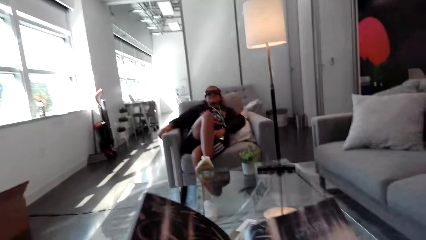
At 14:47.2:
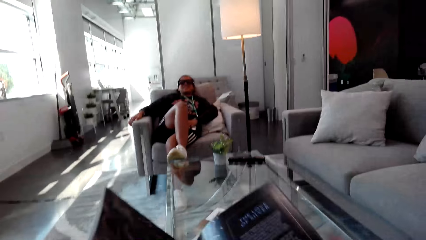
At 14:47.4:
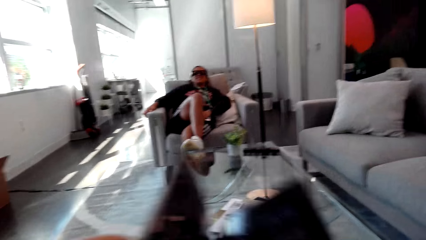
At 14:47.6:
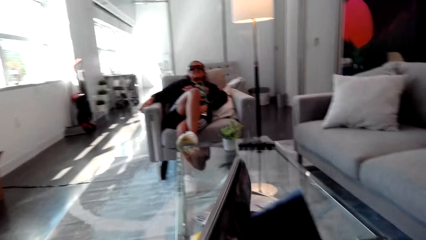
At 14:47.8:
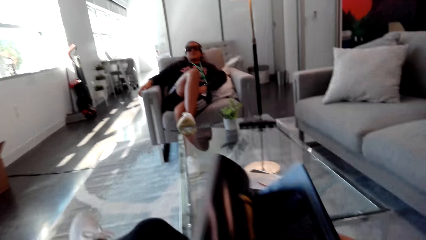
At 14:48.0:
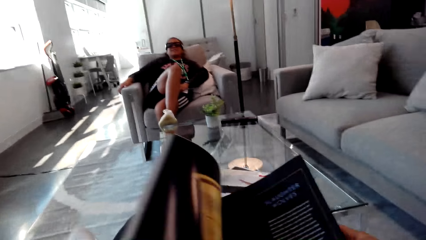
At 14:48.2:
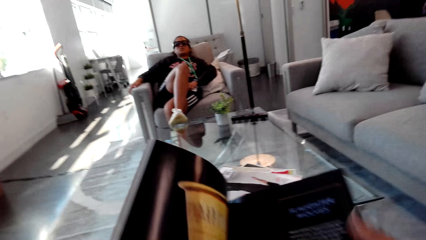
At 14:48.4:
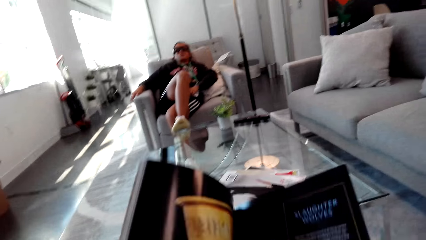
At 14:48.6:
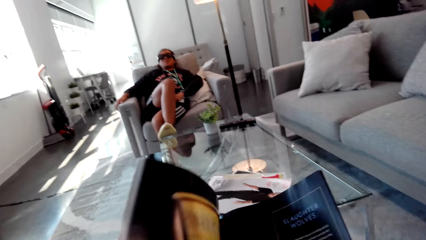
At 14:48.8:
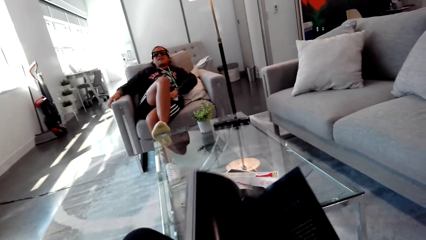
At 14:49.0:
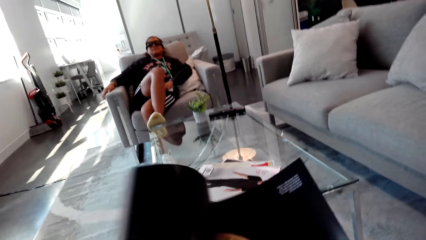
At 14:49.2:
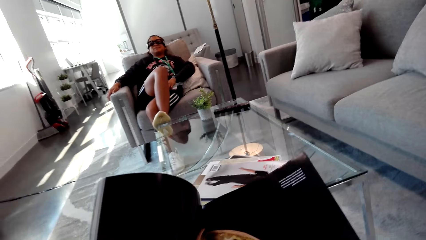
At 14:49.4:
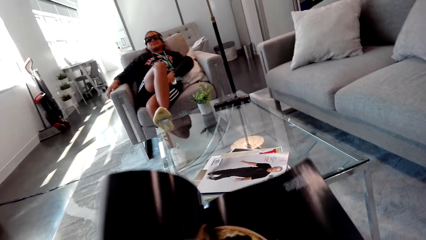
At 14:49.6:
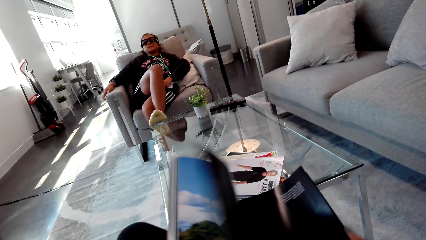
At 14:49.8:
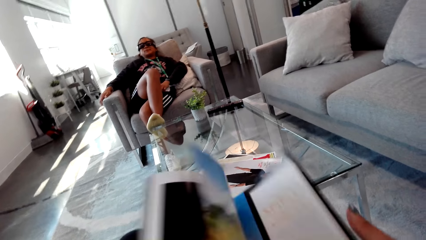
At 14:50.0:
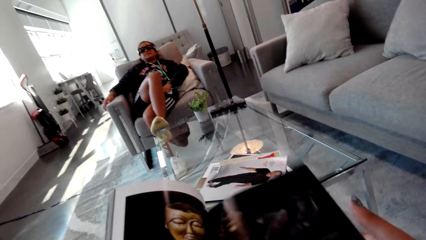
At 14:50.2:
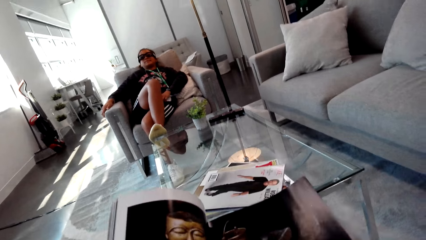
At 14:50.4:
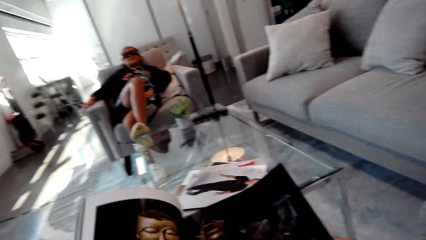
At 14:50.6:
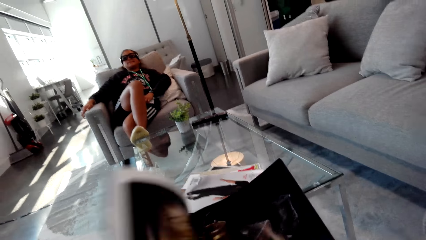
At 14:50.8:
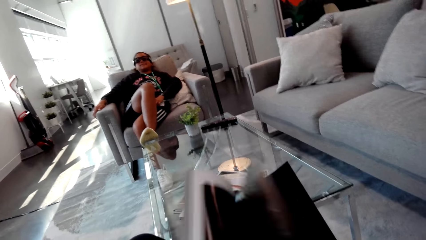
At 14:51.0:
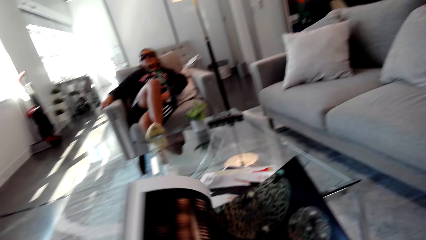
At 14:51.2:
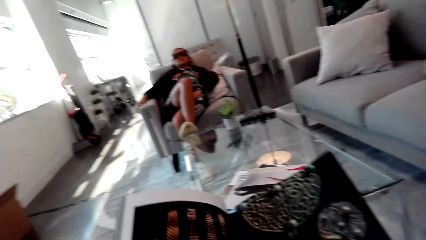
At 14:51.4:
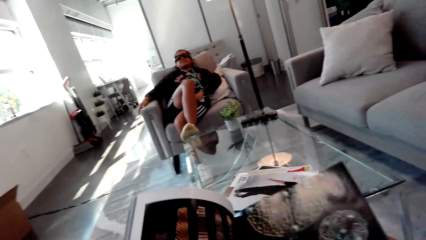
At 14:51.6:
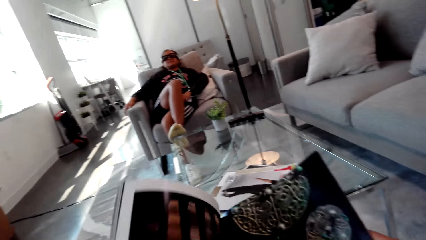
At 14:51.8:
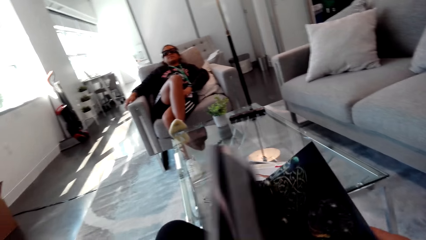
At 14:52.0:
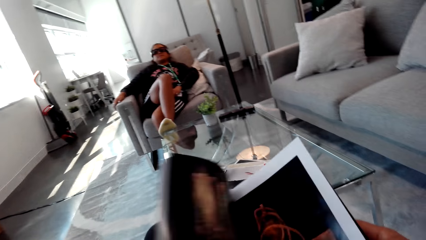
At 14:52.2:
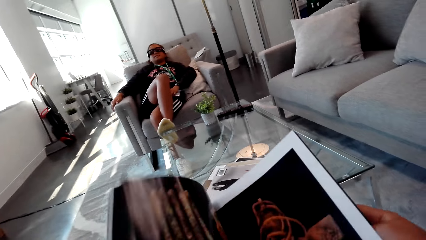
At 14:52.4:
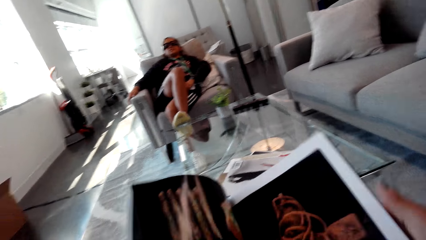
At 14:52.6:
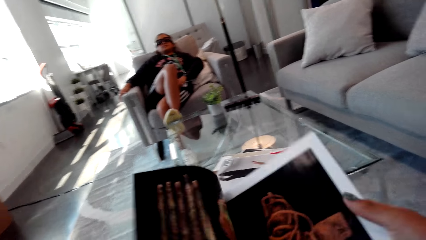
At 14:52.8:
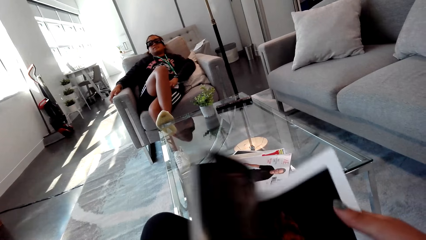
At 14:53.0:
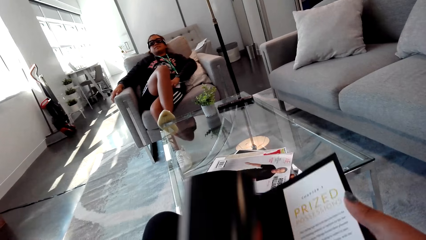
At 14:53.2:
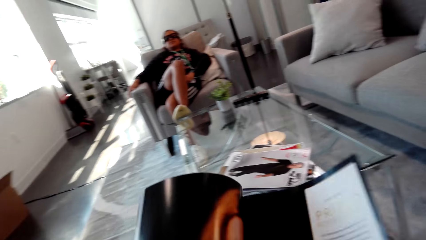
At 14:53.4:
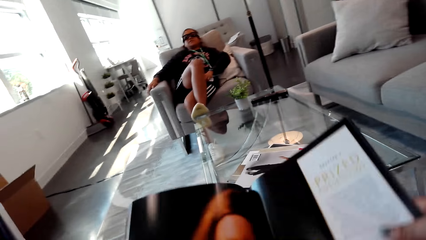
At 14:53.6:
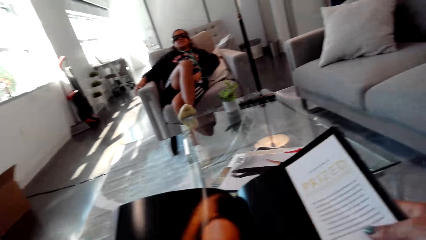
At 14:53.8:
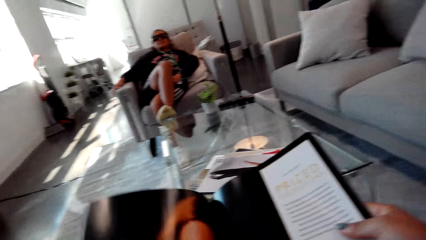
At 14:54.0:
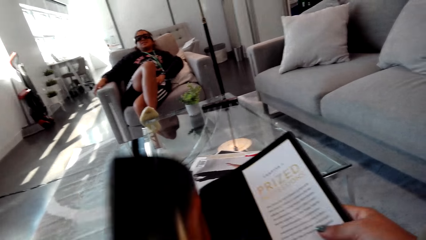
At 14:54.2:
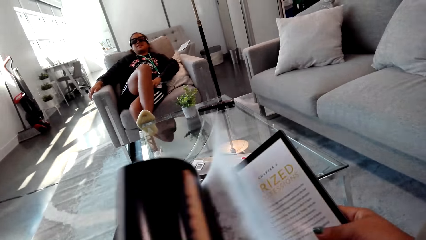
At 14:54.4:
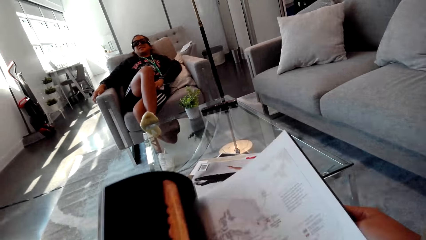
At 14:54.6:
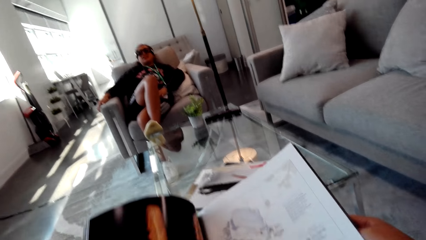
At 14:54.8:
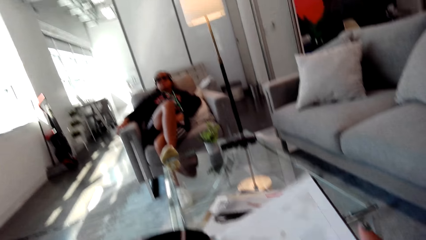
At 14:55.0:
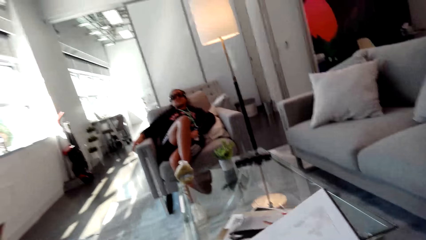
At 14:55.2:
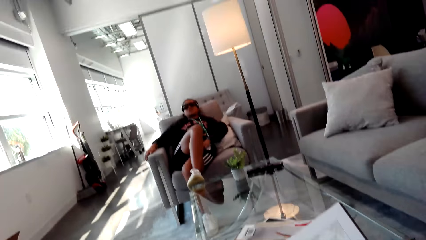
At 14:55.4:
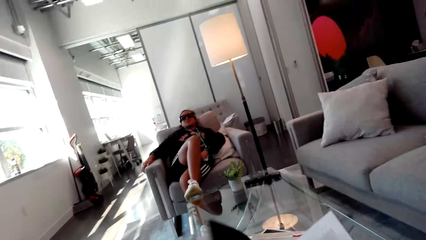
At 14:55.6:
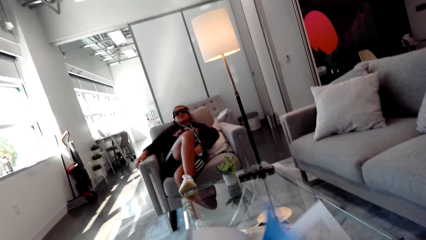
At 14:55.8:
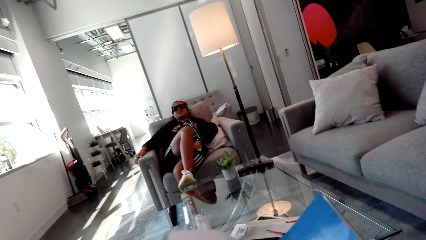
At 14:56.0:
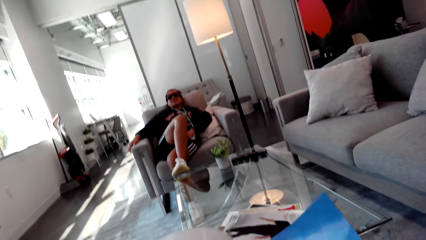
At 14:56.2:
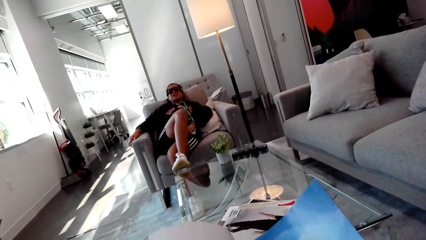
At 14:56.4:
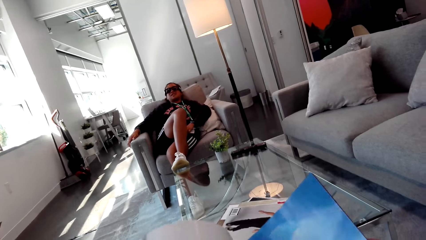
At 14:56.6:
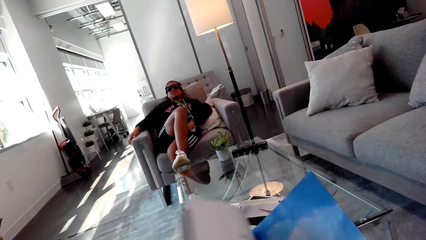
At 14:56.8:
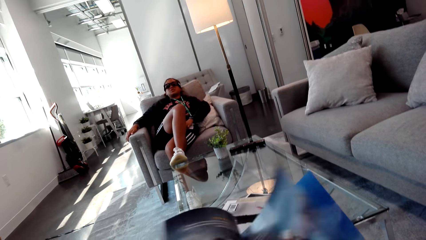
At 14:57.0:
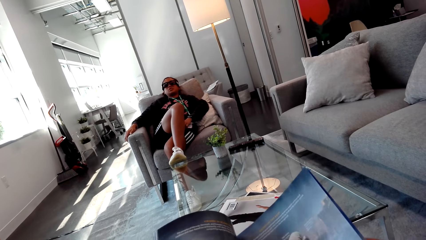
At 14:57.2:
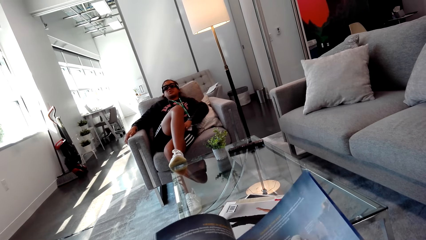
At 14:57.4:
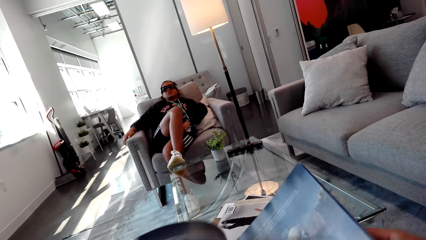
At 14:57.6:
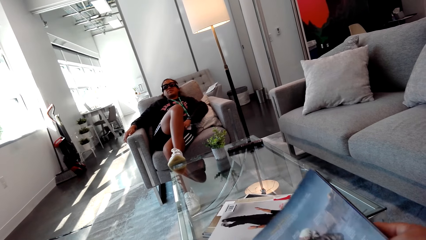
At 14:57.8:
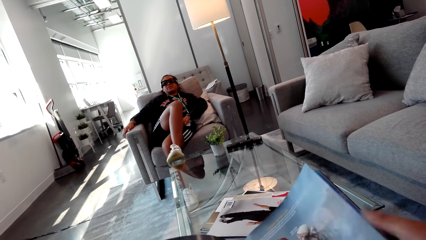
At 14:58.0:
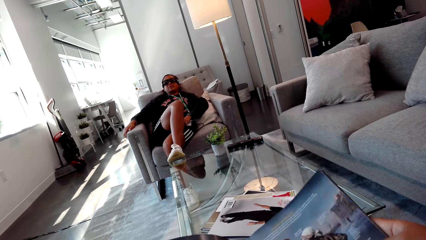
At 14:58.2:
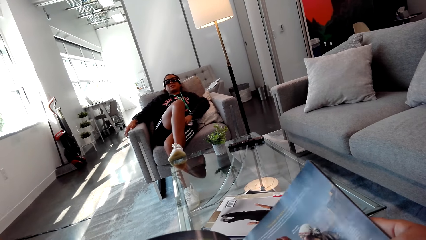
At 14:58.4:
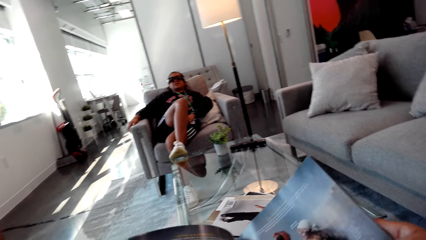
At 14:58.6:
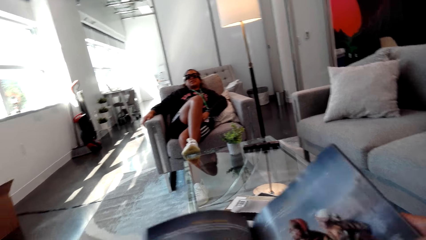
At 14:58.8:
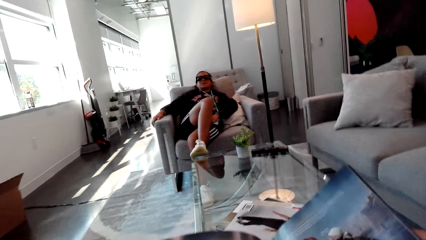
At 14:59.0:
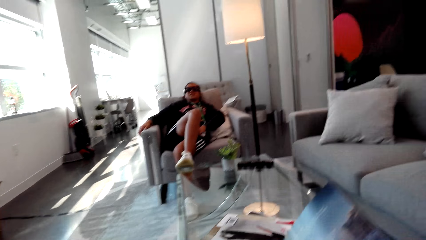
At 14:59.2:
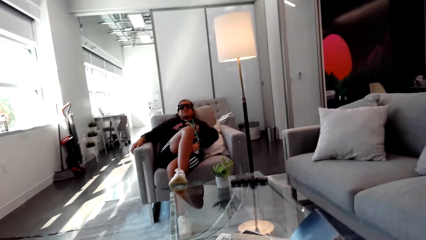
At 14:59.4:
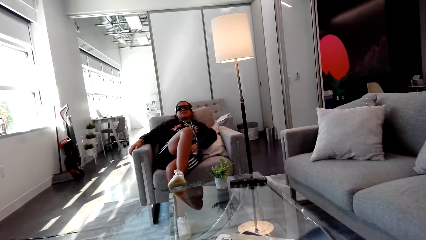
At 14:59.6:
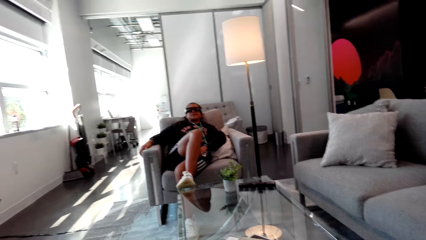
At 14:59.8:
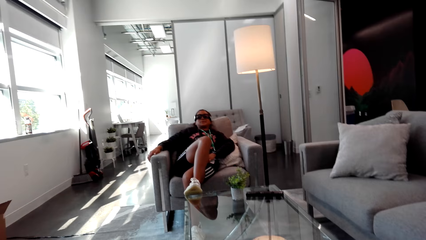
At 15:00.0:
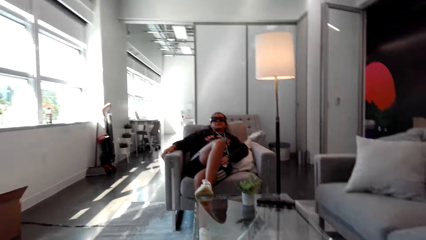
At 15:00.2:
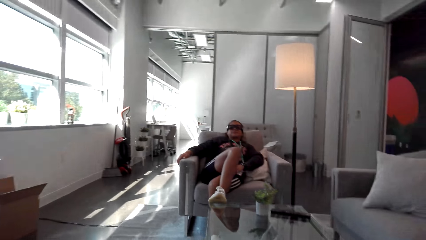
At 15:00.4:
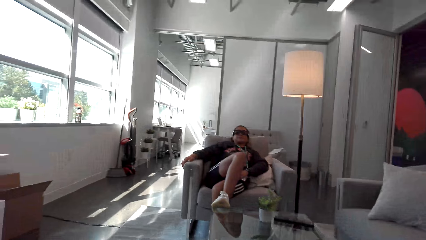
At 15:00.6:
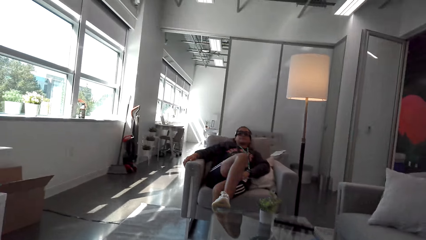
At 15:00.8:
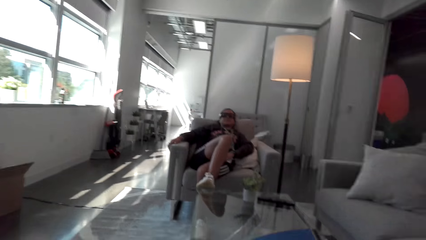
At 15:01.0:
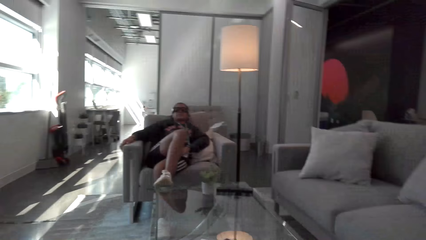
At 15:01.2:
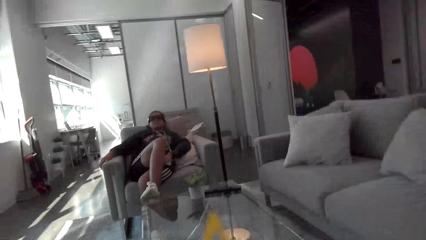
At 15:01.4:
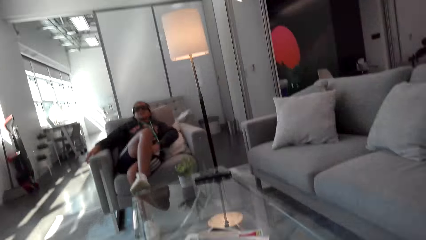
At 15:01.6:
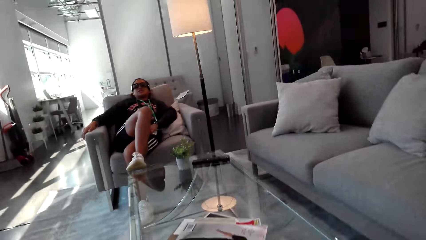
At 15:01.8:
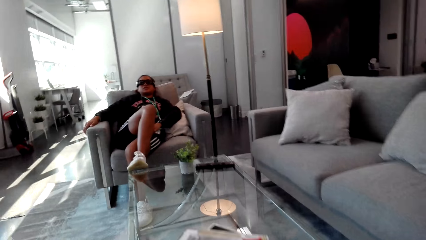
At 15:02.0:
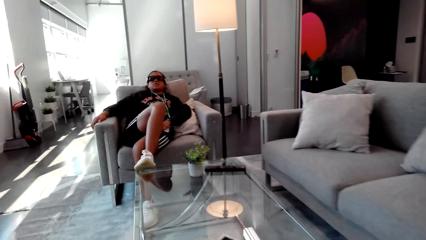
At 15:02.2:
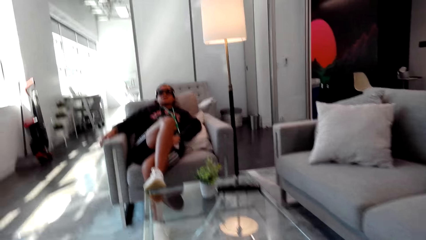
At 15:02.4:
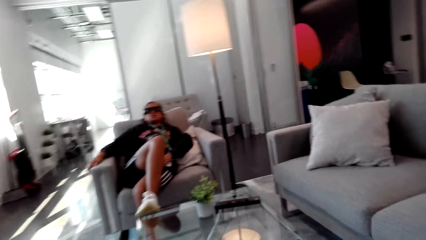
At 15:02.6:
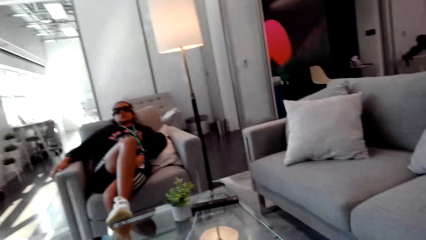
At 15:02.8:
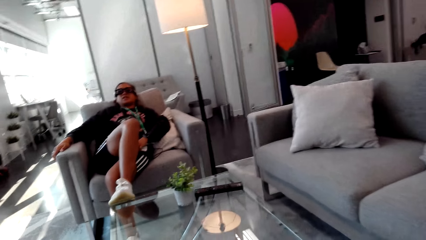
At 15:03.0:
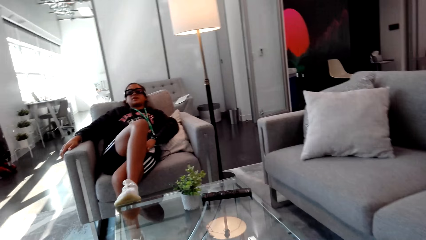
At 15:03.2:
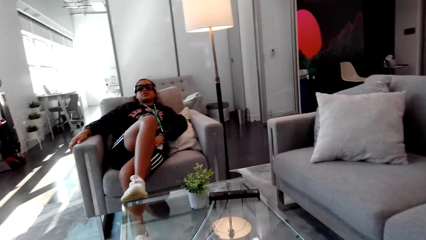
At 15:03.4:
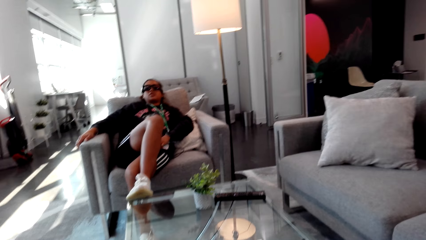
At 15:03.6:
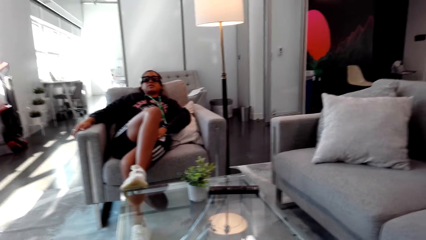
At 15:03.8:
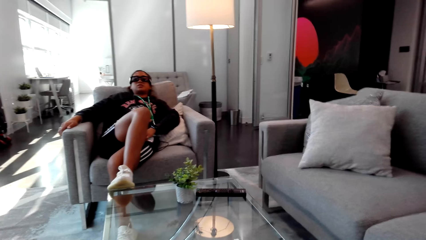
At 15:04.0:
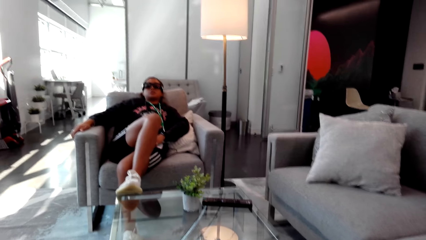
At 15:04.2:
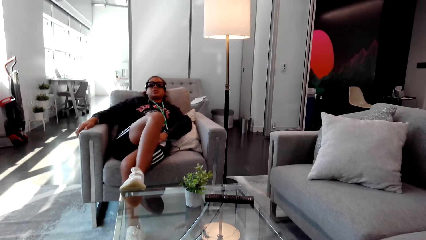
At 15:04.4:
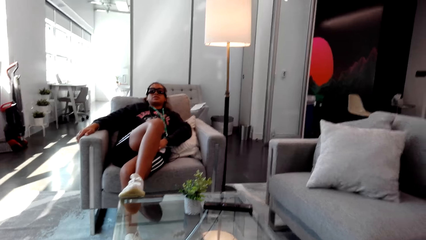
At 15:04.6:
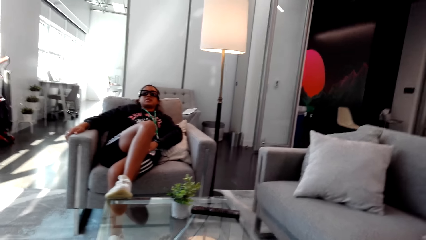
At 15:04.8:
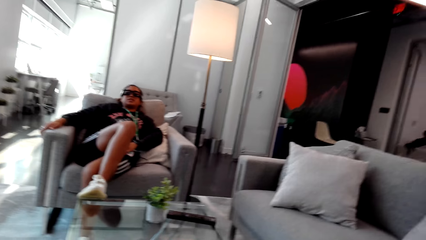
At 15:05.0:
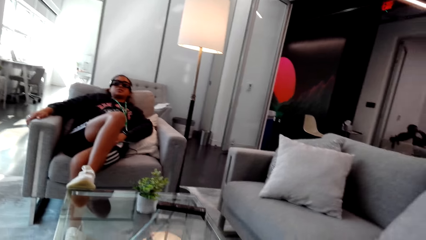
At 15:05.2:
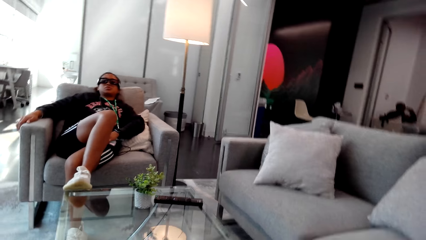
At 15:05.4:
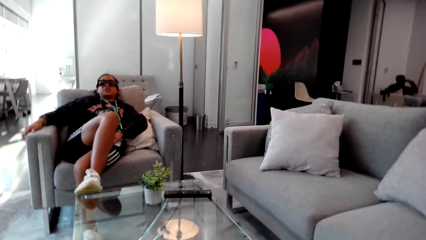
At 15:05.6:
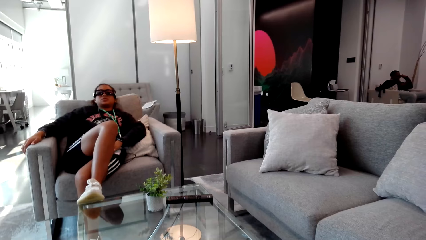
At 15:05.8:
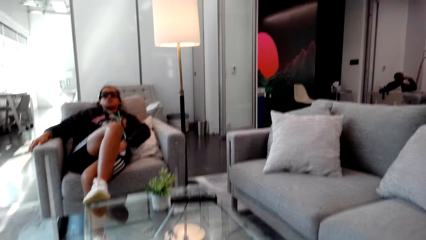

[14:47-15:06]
The camera wearer converses with a woman. They hold a book or magazine. They turn a page. They look at the magazine. They look at the woman. The woman talks to the camera wearer. The camera wearer turns a page. They read the book. They converse with the woman.
